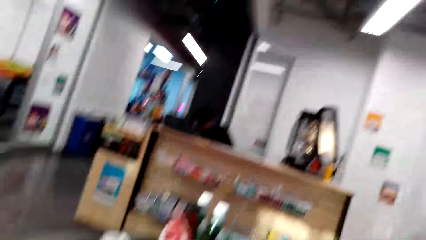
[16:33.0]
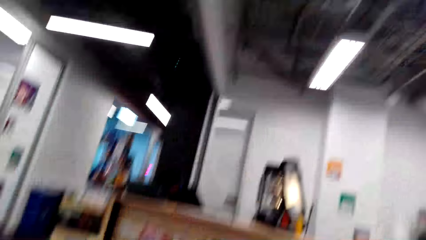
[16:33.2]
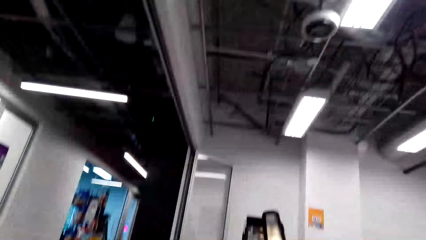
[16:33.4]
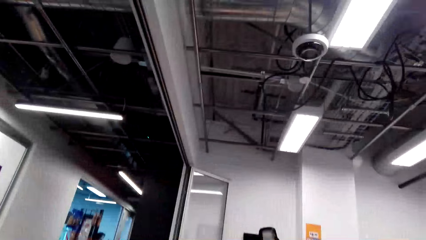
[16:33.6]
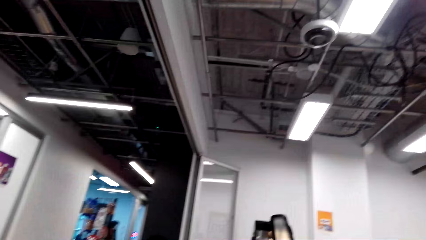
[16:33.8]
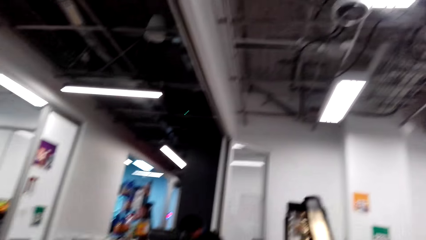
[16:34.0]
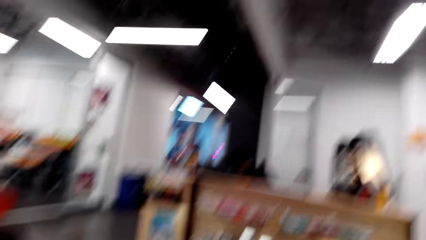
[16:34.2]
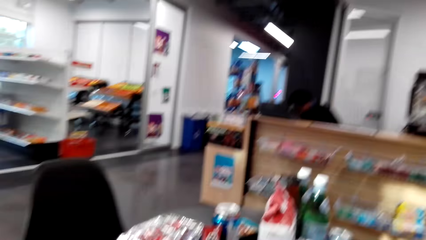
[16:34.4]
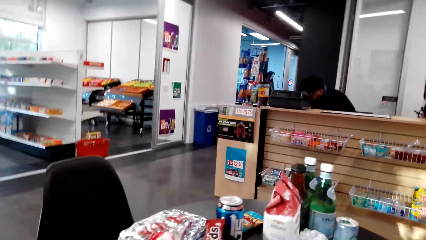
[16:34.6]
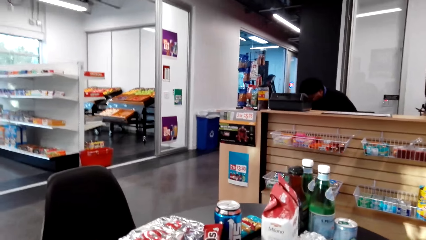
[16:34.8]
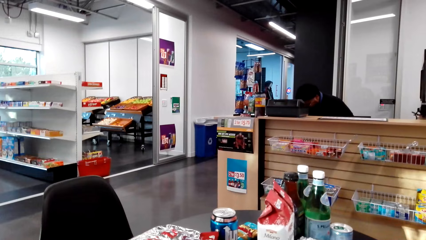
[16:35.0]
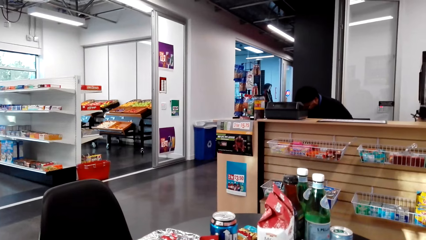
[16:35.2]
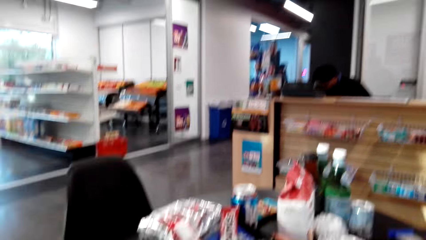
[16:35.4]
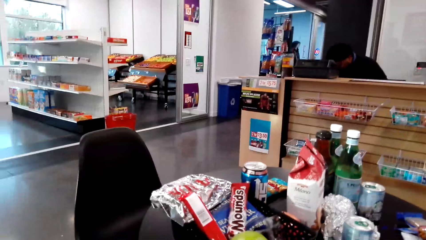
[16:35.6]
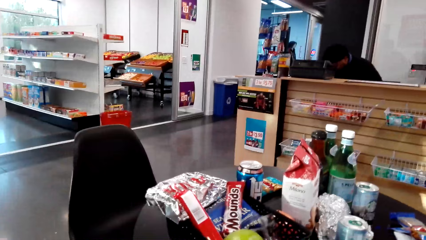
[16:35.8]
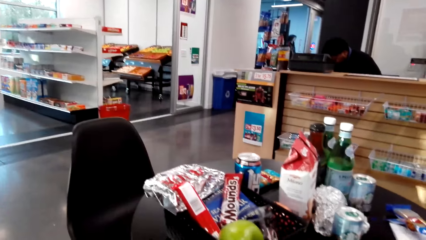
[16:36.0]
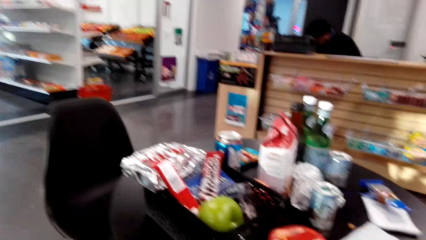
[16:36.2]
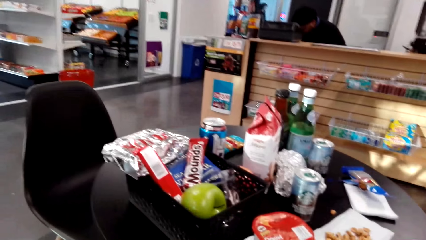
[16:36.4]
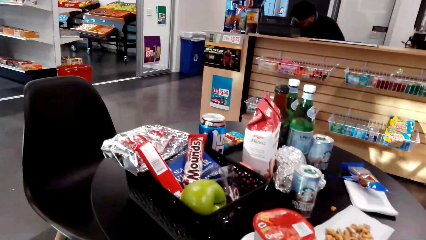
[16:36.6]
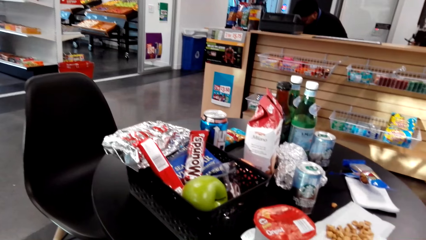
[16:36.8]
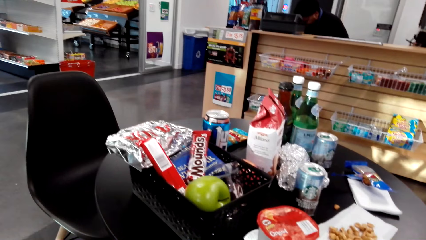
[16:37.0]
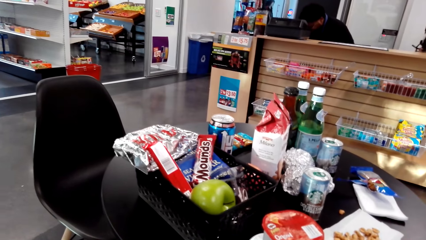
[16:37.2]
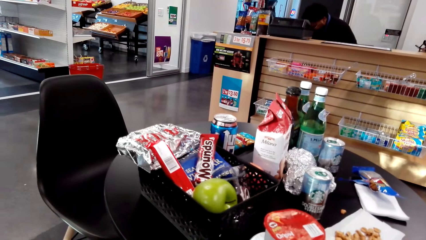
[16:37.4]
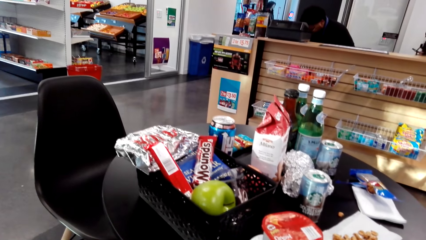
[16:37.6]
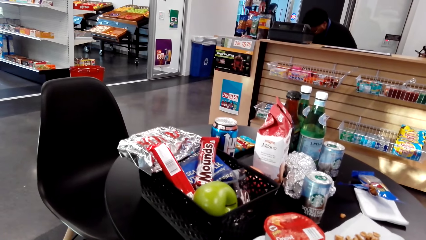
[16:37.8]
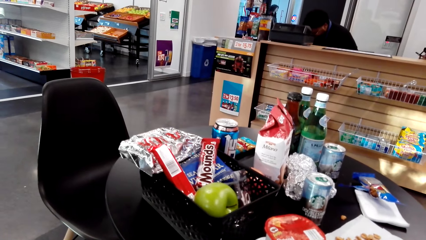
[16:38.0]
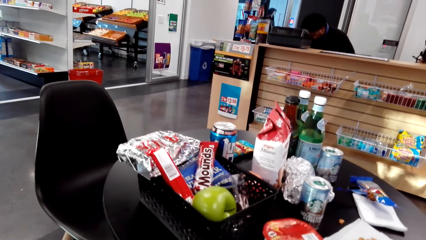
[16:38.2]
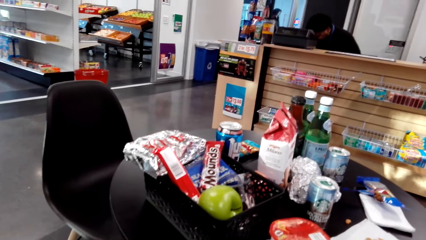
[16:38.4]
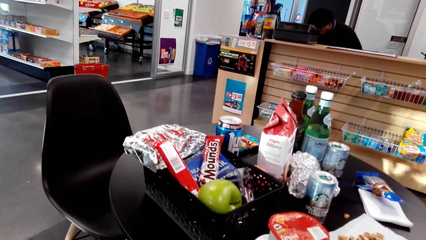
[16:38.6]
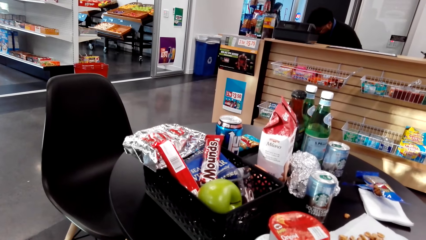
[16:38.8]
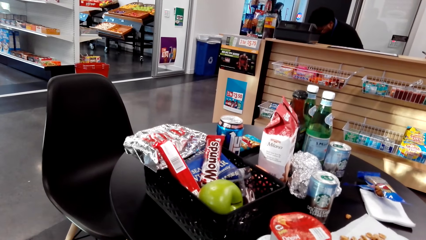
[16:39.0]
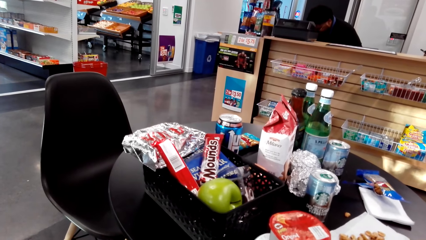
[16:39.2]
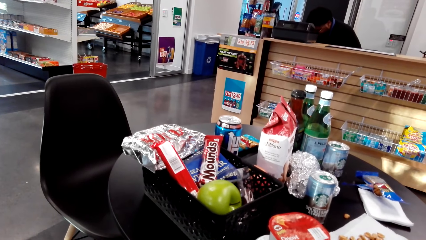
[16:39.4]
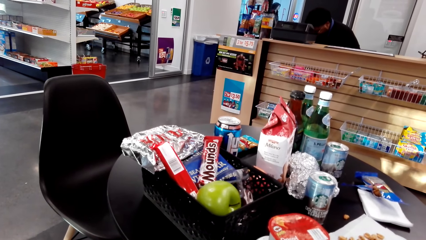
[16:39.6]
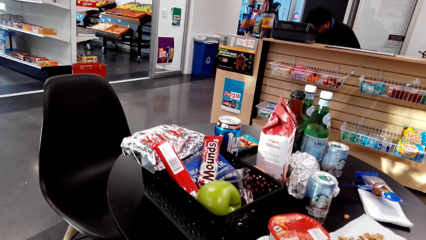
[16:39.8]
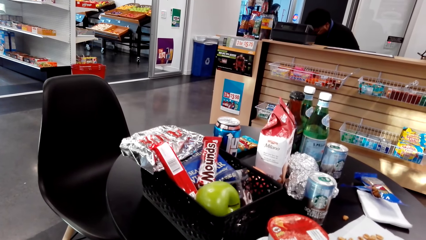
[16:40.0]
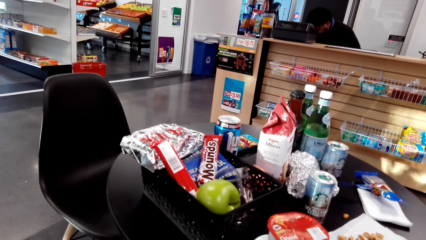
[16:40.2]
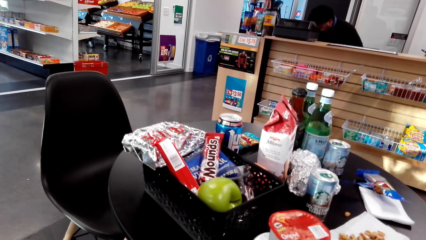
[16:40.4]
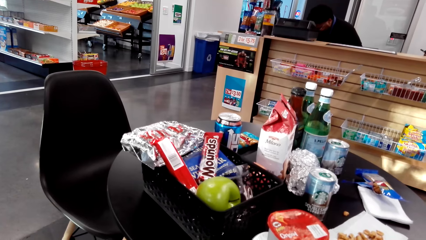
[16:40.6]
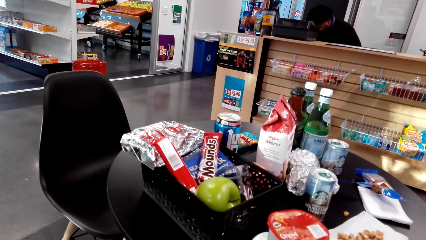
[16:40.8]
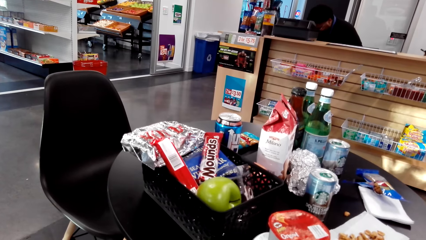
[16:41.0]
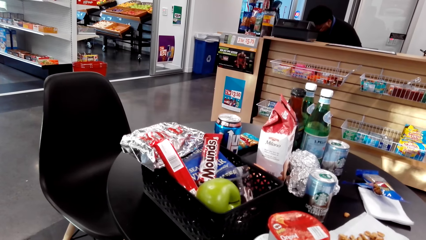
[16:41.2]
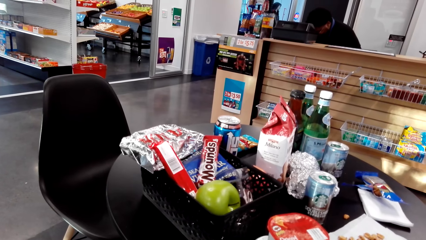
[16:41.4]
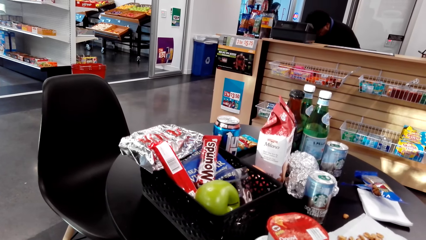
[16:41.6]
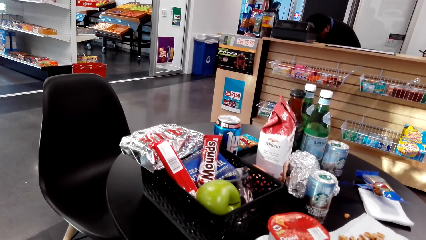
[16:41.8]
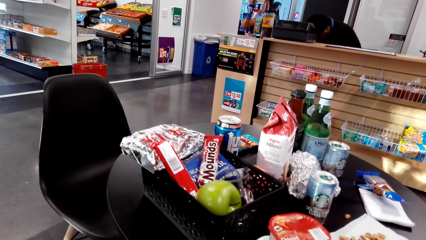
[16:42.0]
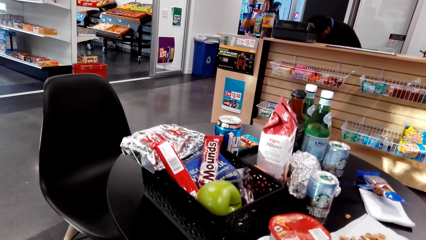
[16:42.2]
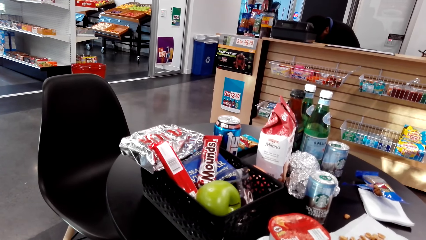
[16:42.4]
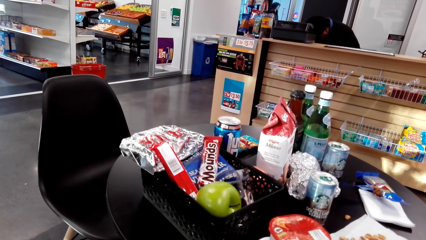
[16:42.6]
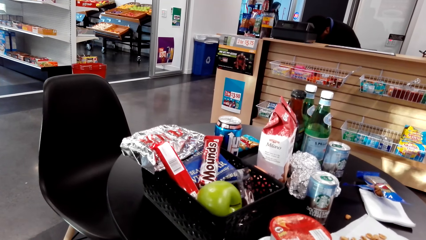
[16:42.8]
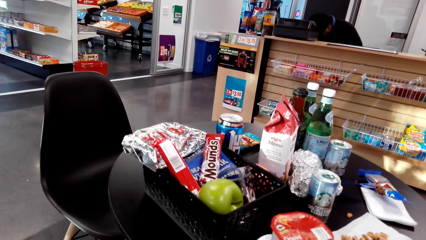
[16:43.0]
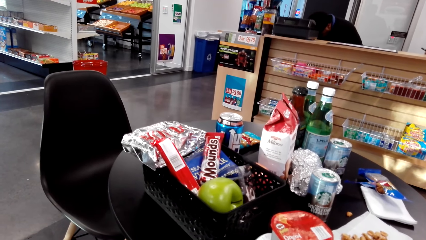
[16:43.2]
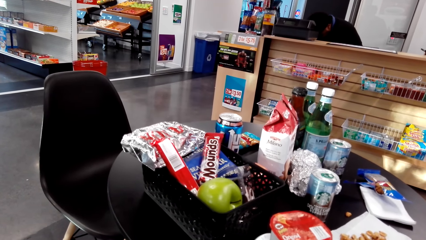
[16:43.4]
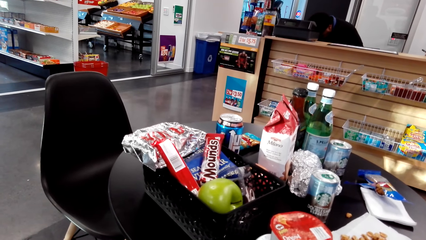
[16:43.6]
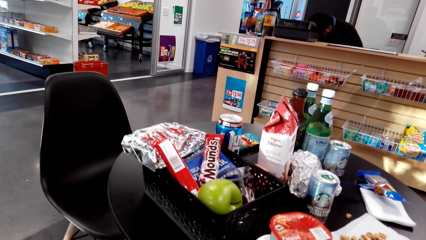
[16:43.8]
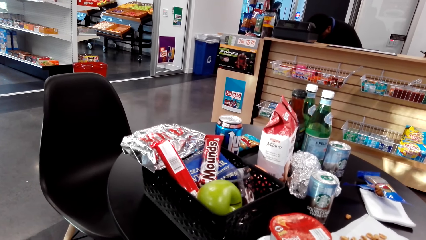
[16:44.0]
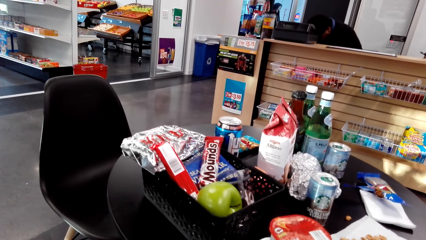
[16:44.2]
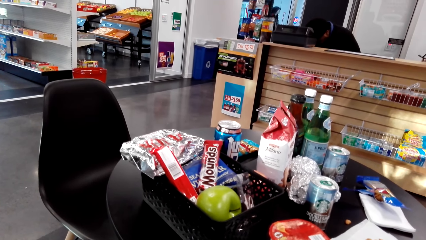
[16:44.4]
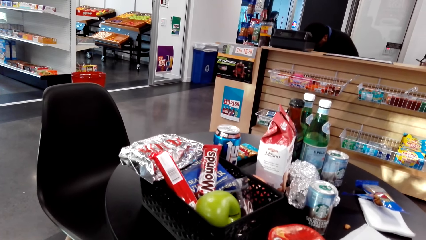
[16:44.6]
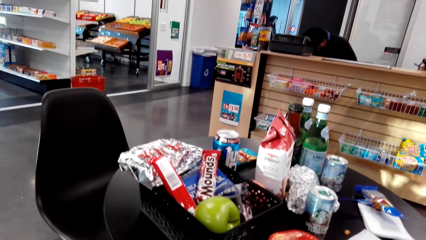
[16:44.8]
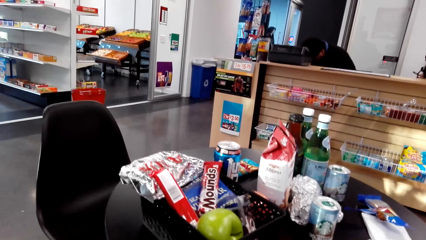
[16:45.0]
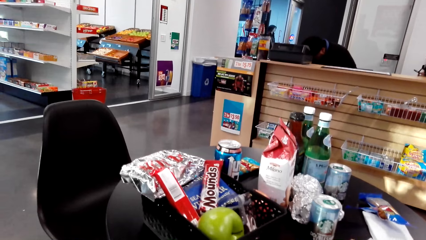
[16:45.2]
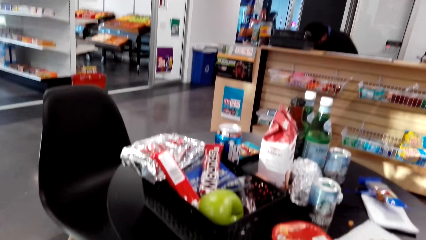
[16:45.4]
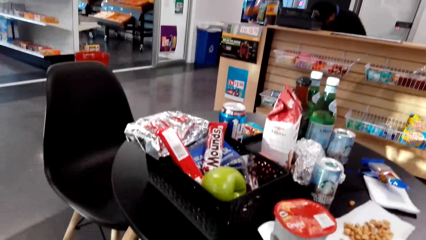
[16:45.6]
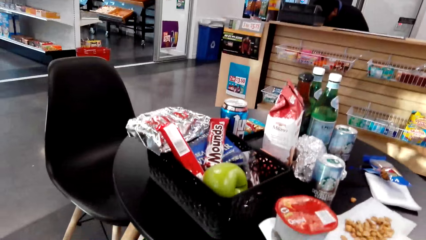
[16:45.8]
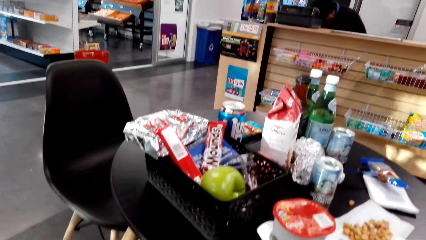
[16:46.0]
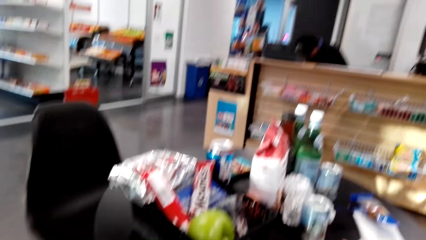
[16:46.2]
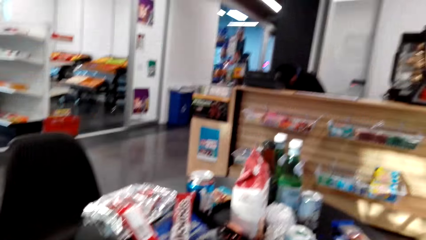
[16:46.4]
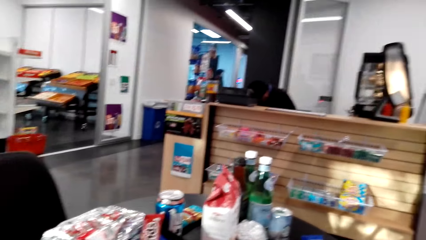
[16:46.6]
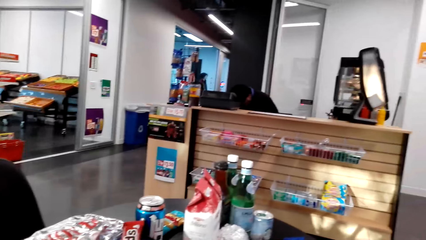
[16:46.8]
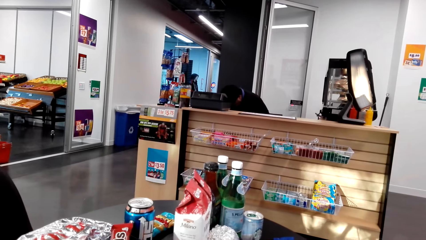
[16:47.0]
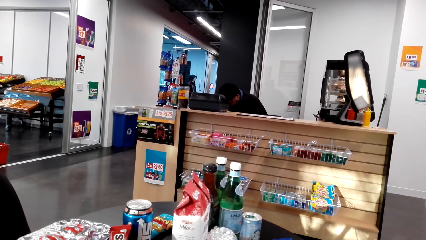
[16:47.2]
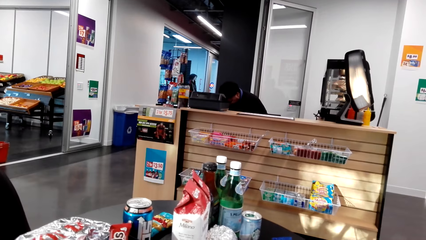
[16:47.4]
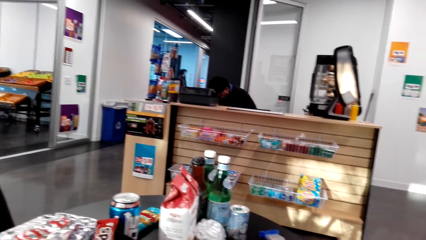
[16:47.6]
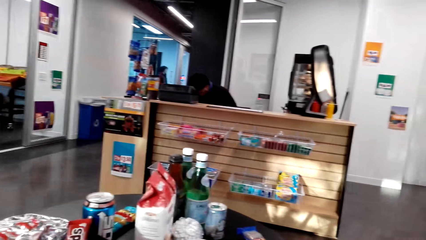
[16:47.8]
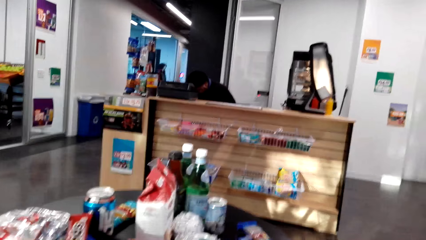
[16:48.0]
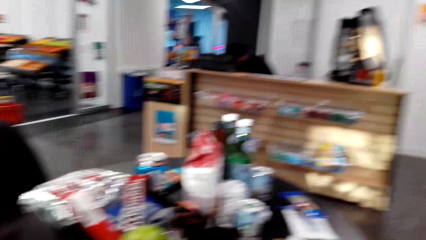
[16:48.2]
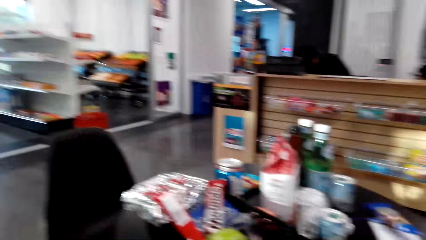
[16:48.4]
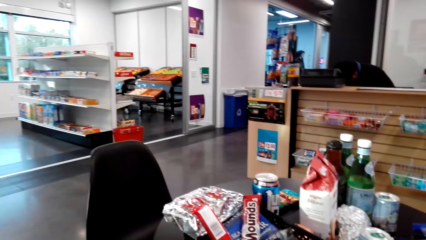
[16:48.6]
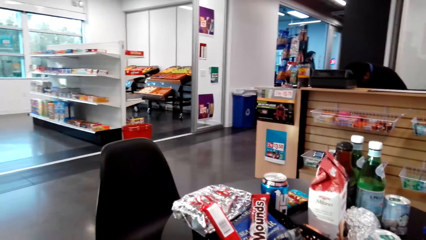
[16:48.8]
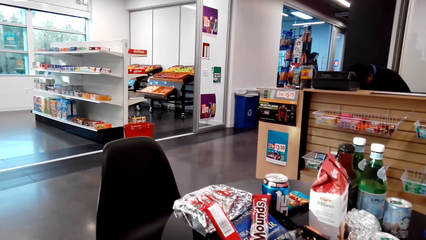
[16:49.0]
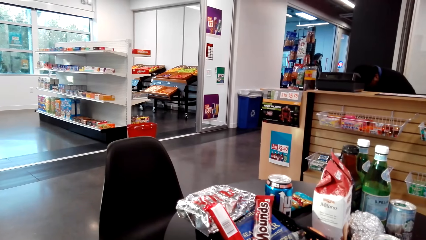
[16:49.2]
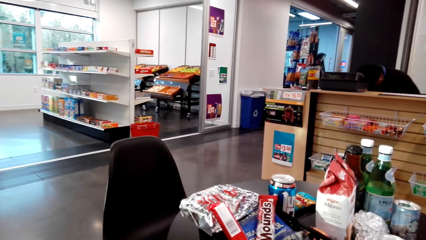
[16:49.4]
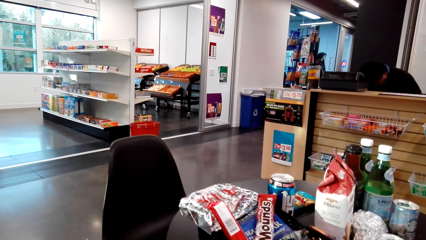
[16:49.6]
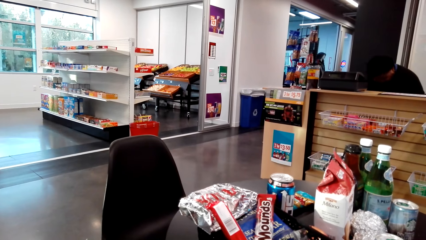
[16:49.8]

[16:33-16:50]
The camera wearer looks around the supermarket. They stare at the table. They look at the counter.
